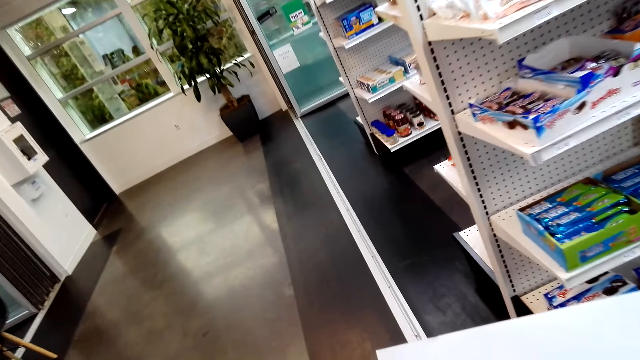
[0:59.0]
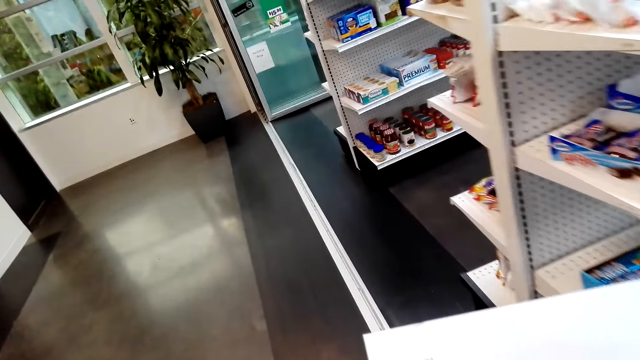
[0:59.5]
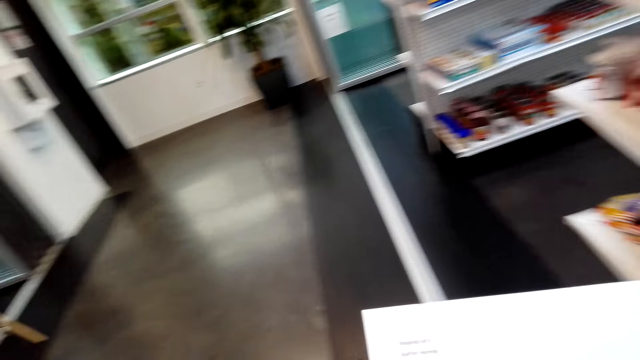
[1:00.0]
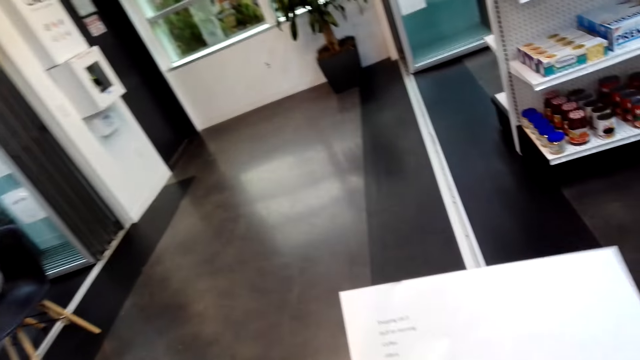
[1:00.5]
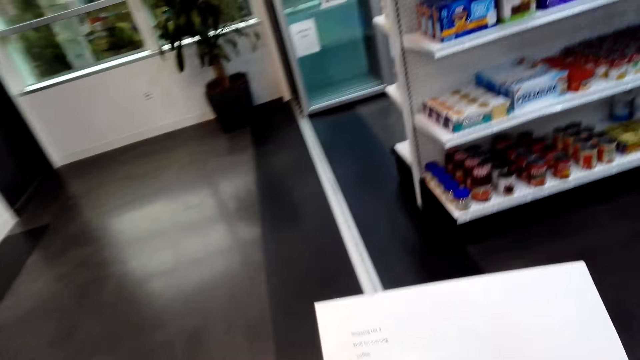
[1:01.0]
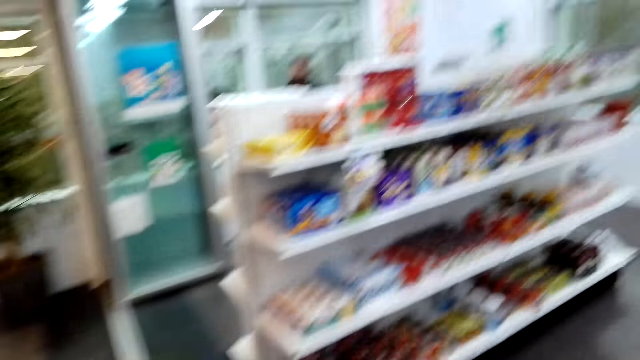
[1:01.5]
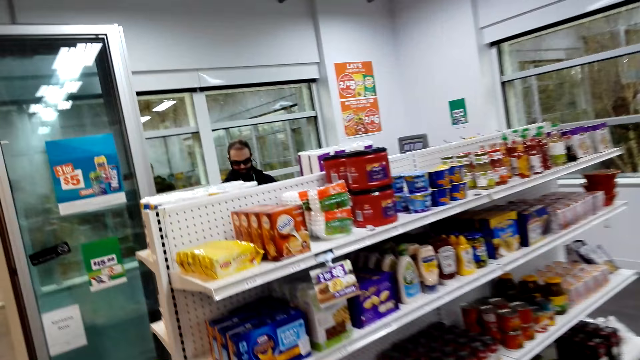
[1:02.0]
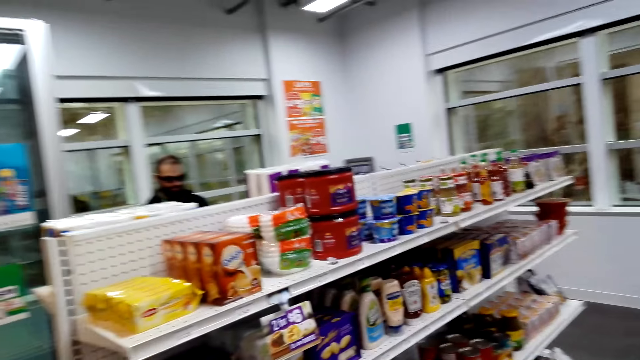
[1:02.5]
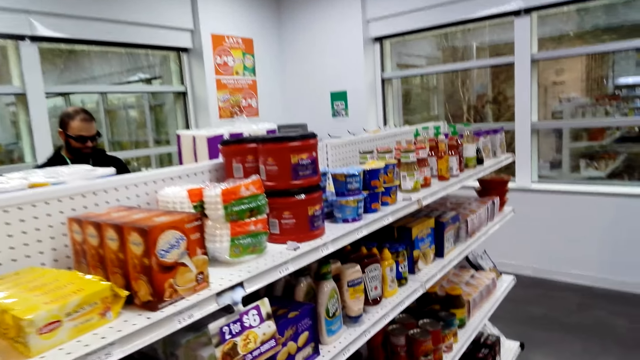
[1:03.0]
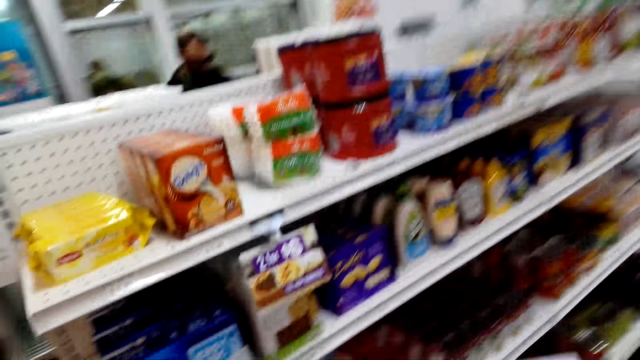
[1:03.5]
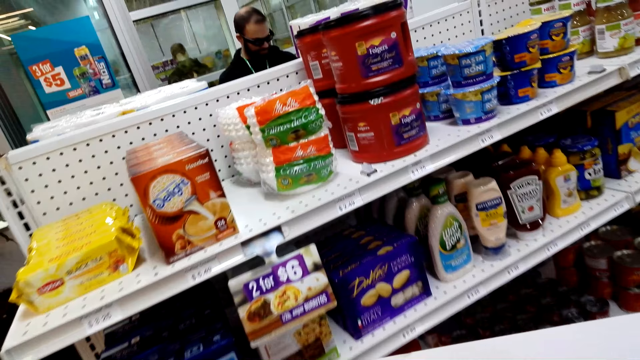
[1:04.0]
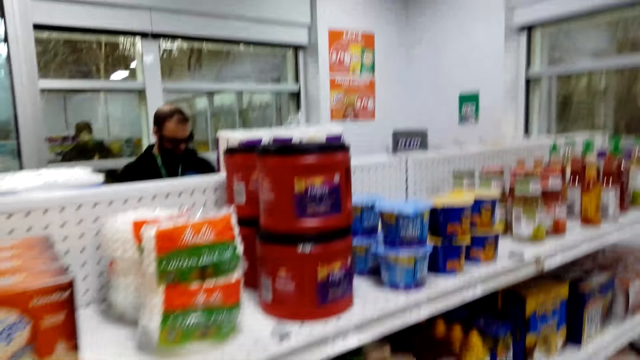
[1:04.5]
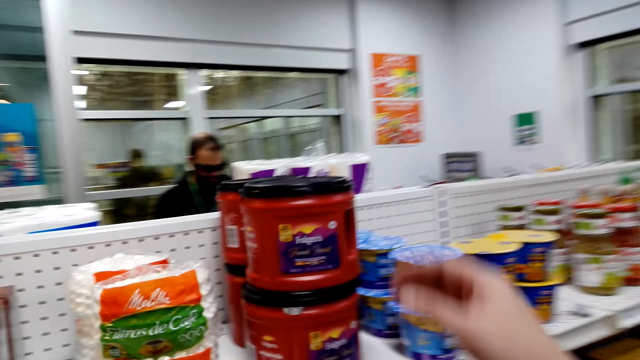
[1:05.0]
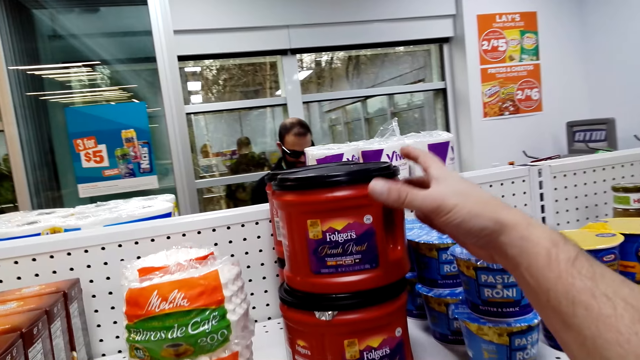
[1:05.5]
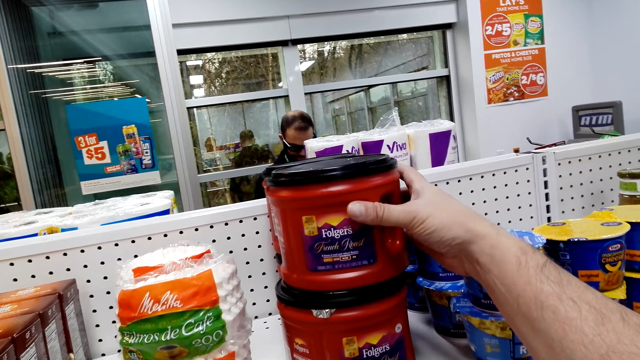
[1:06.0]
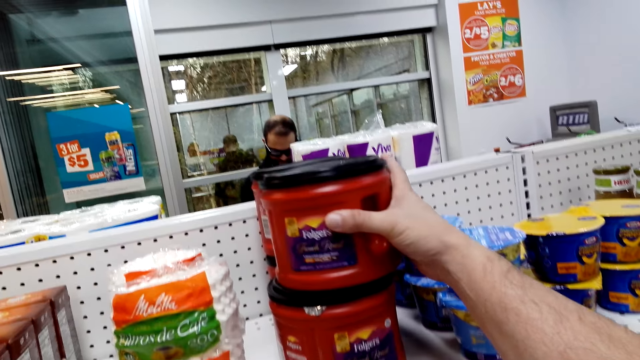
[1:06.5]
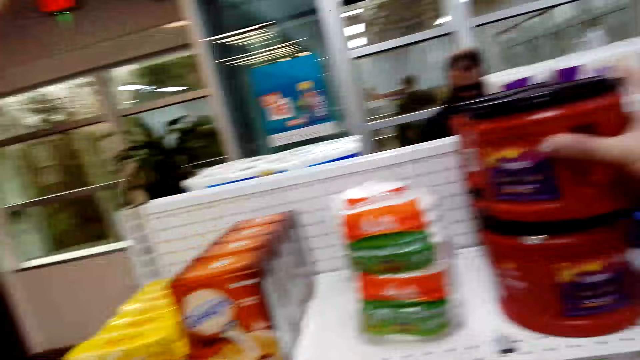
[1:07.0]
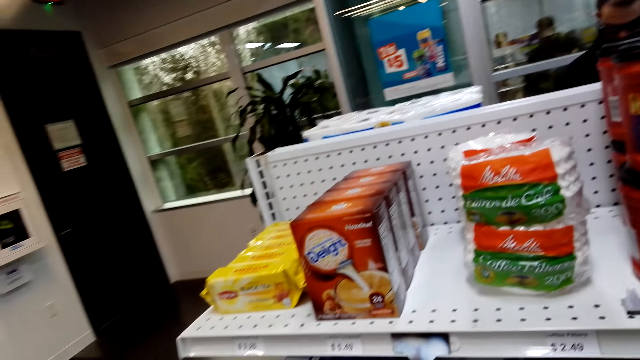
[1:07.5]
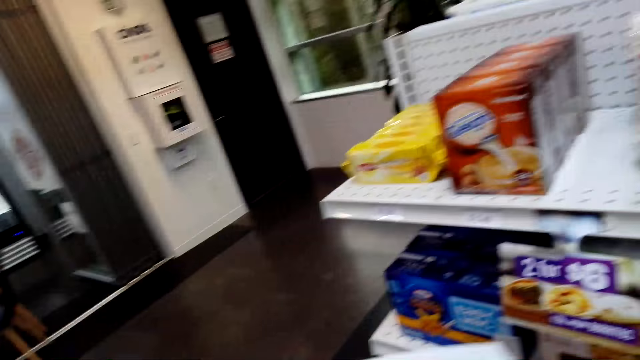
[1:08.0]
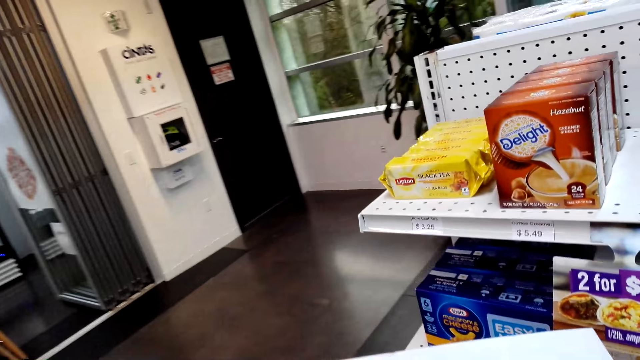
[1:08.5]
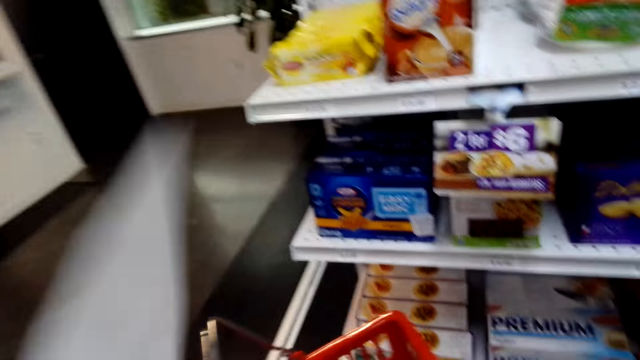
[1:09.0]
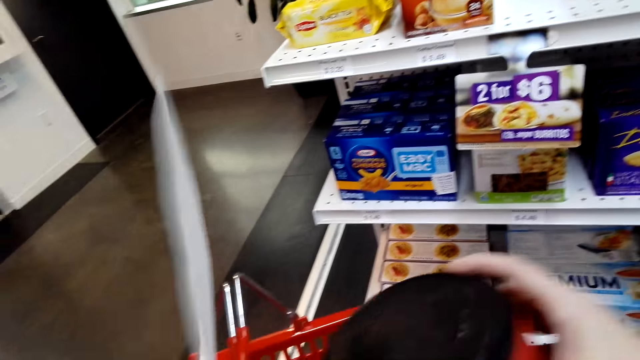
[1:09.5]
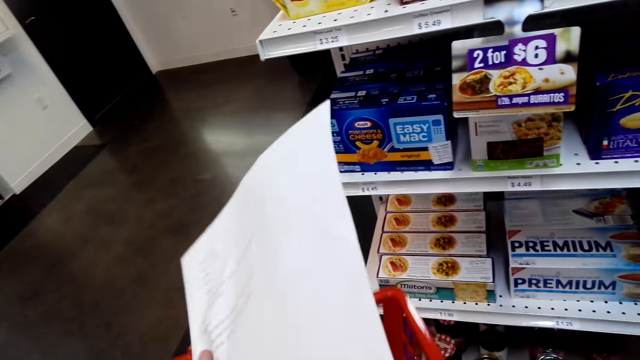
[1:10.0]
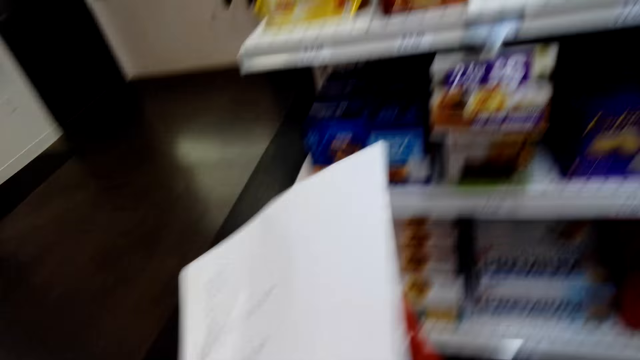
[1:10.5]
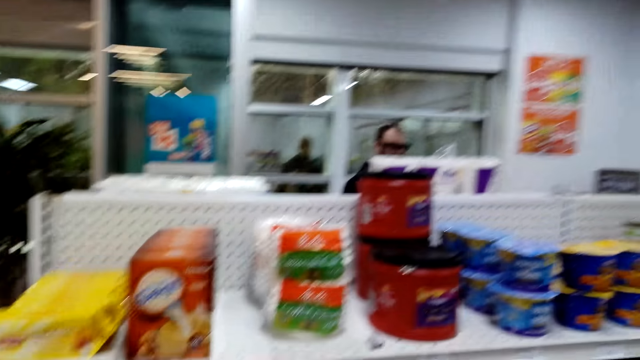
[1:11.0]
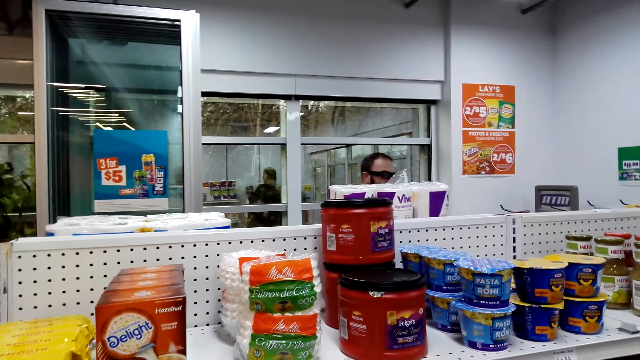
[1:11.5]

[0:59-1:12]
The camera wearer looks at the paper. They take a French roast. They touch the container. They put the French roast in the shopping bucket.

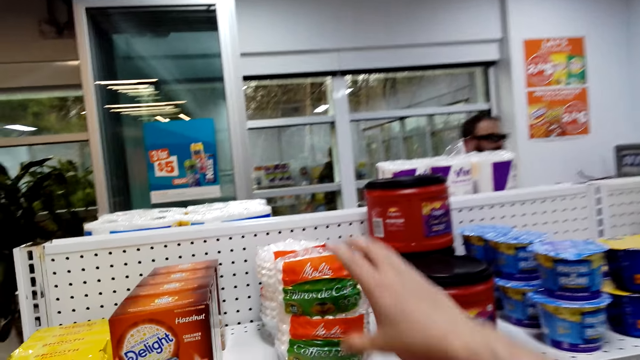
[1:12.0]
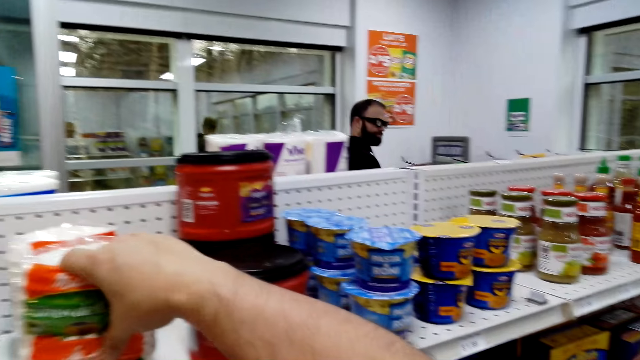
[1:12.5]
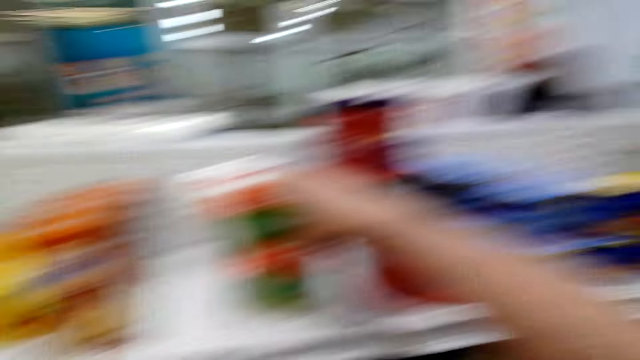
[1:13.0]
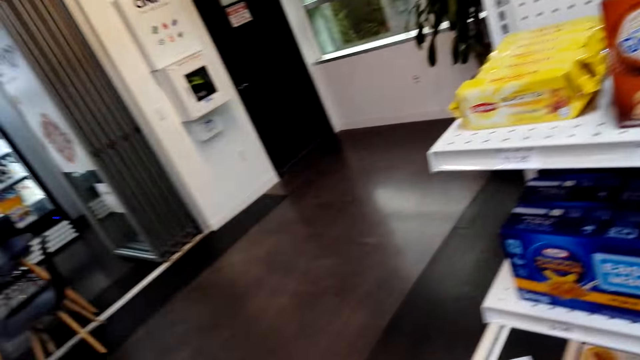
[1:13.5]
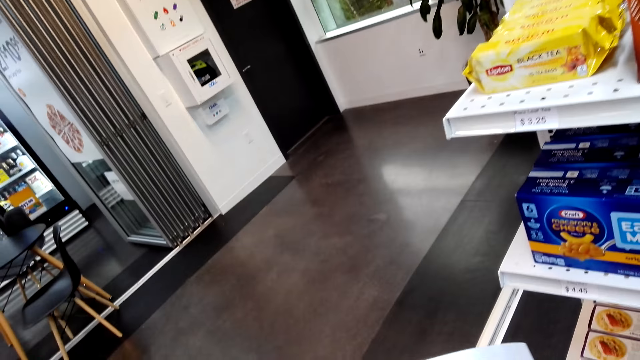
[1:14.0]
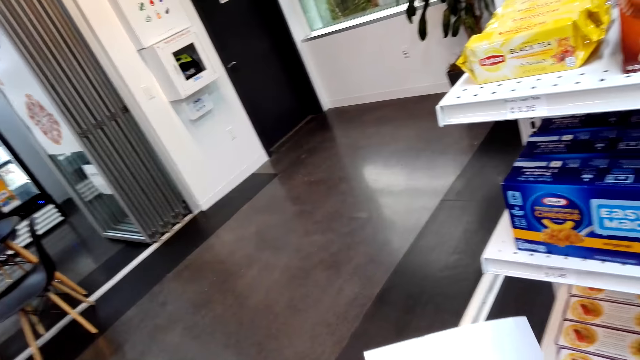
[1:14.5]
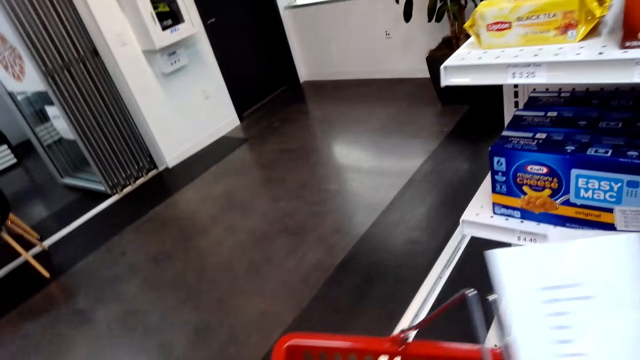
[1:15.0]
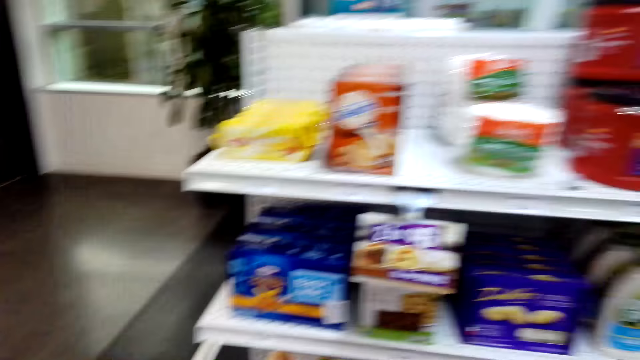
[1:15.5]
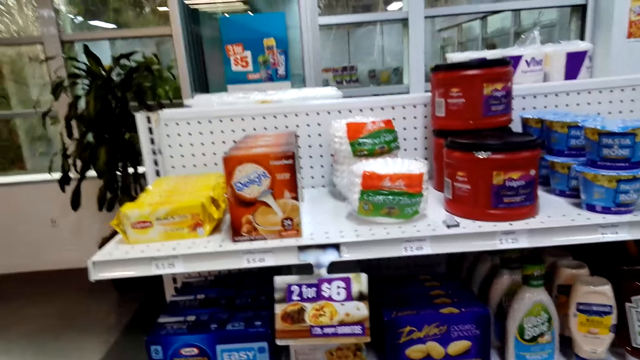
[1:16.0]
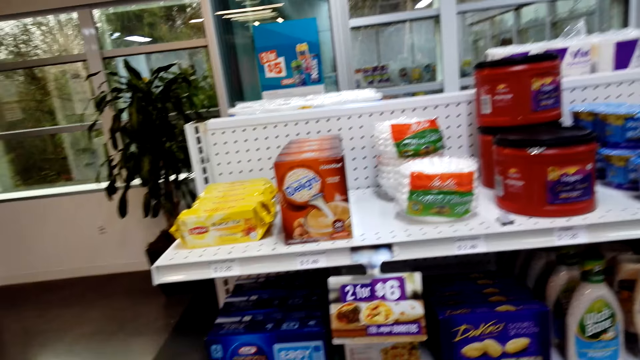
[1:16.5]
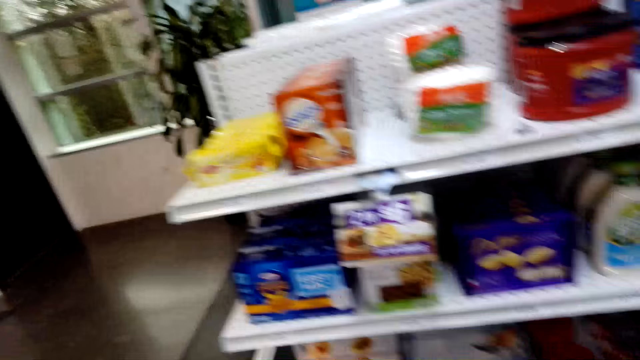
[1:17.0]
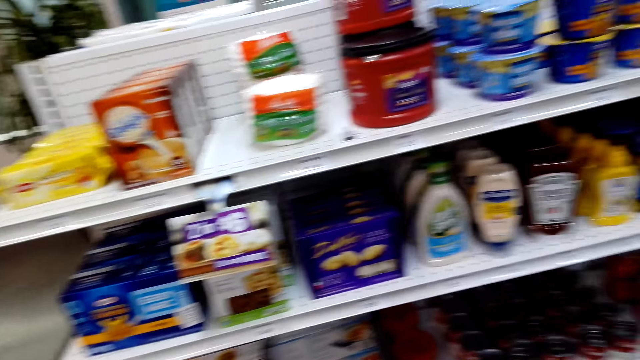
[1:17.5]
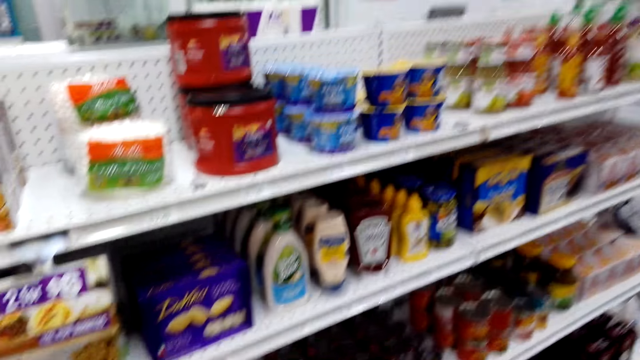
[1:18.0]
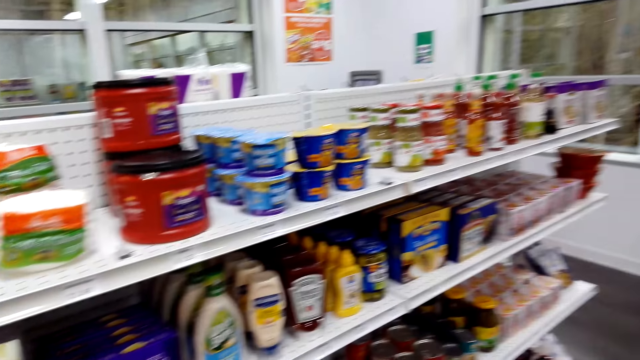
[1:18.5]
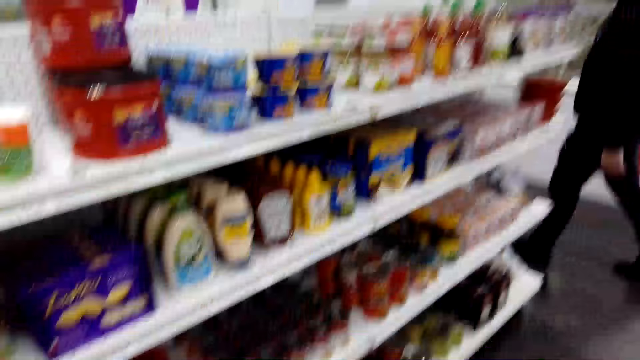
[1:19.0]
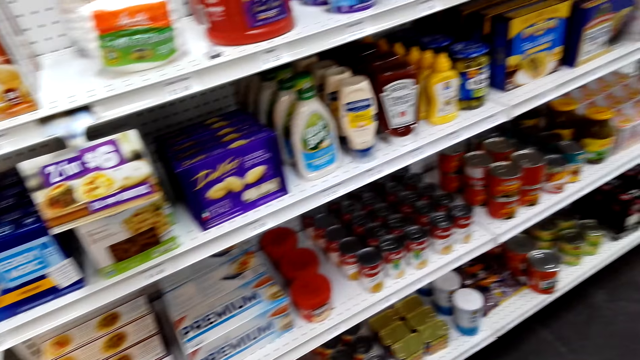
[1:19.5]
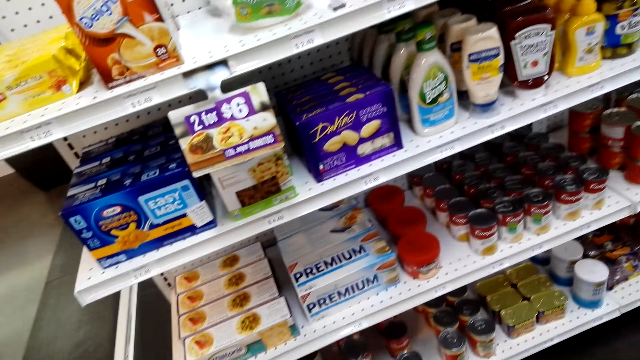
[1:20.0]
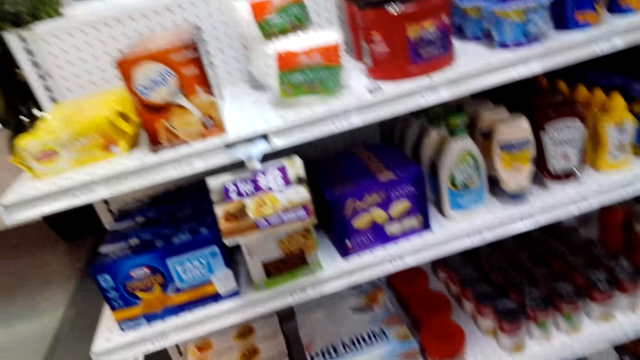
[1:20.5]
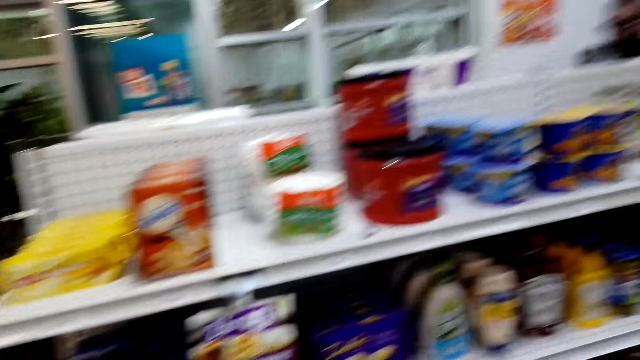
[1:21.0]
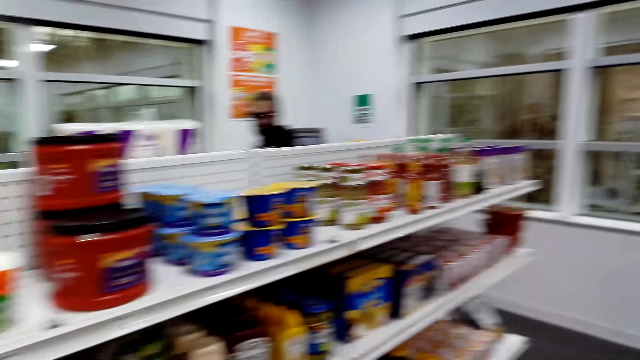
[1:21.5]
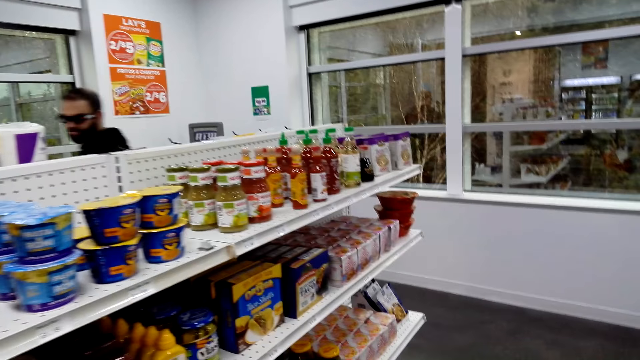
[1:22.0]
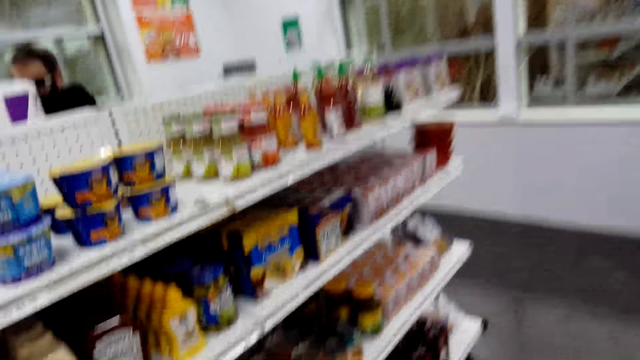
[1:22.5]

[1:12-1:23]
The camera wearer takes a packet. They look at the items in the shelves.
